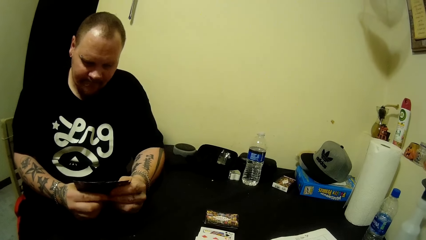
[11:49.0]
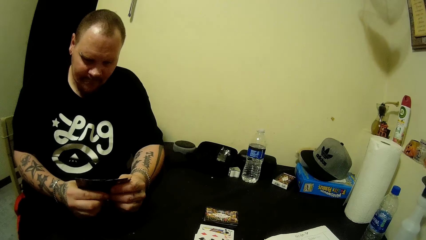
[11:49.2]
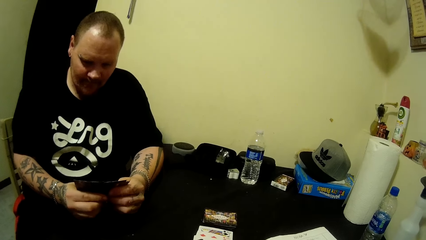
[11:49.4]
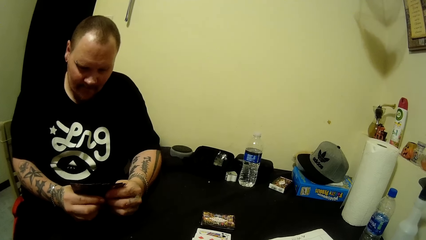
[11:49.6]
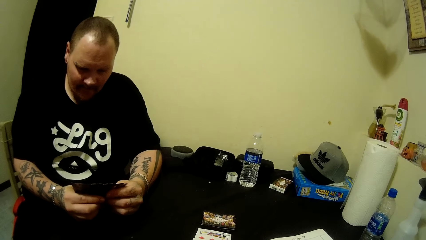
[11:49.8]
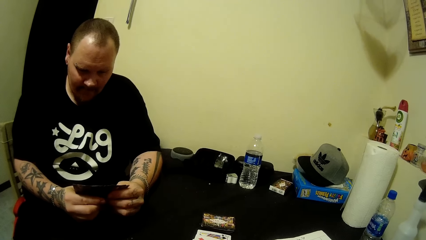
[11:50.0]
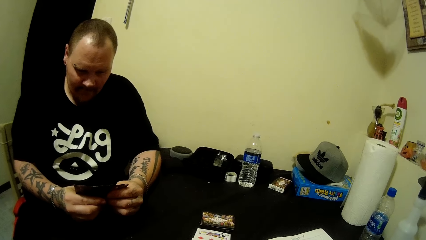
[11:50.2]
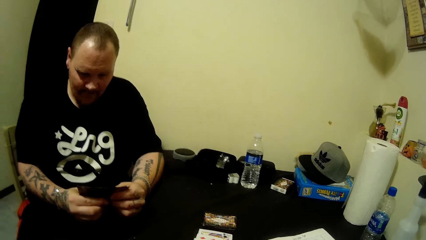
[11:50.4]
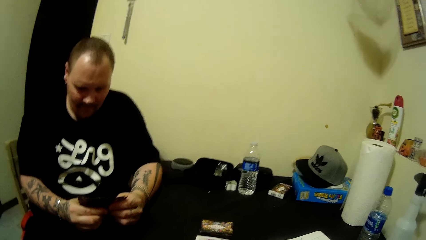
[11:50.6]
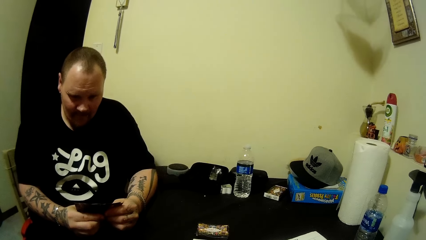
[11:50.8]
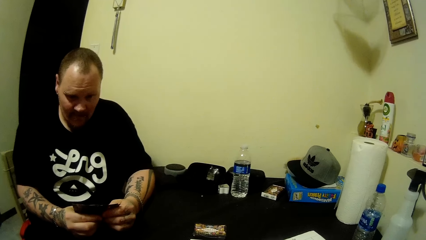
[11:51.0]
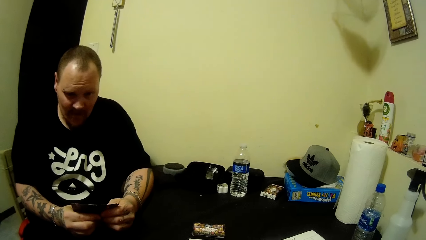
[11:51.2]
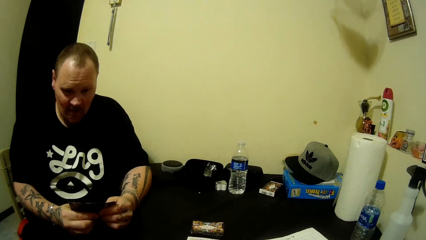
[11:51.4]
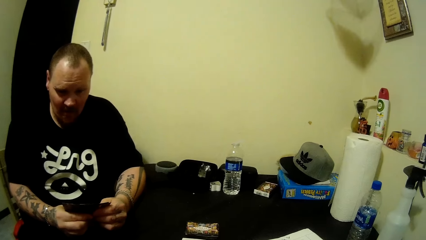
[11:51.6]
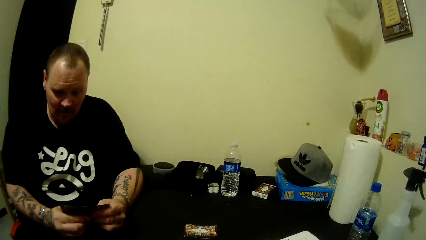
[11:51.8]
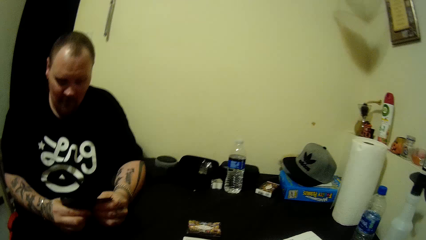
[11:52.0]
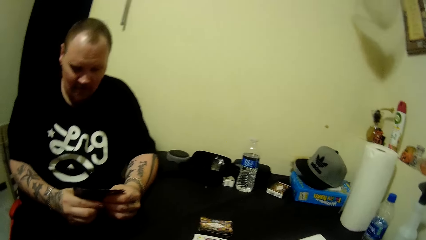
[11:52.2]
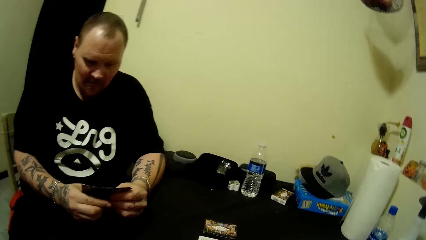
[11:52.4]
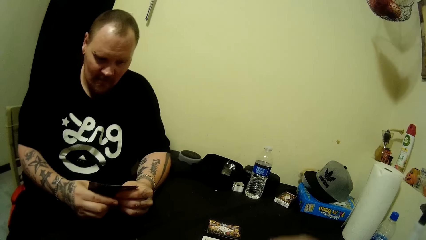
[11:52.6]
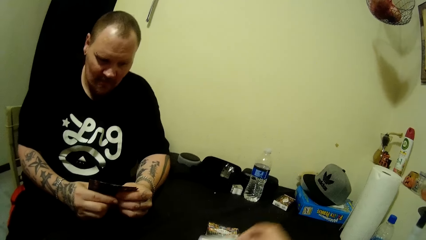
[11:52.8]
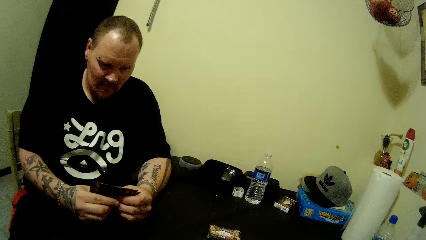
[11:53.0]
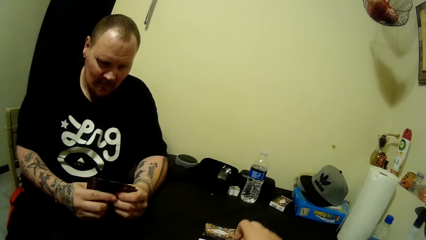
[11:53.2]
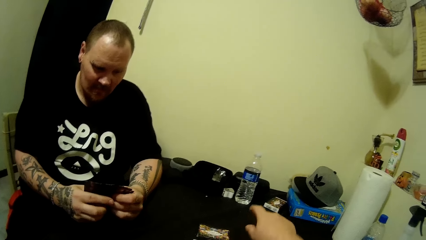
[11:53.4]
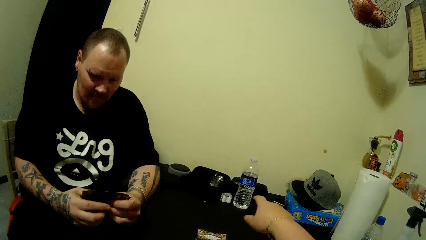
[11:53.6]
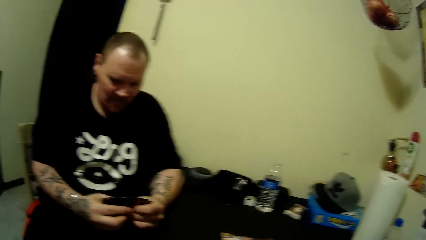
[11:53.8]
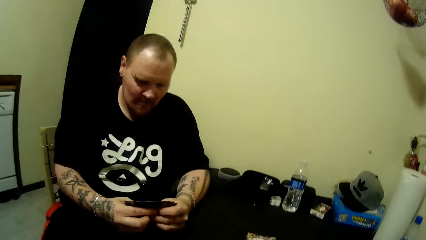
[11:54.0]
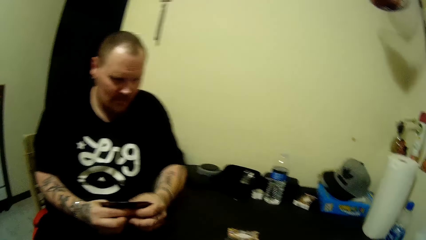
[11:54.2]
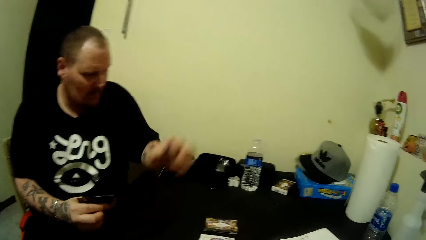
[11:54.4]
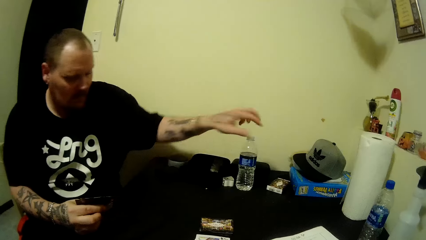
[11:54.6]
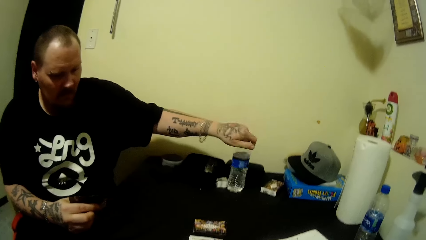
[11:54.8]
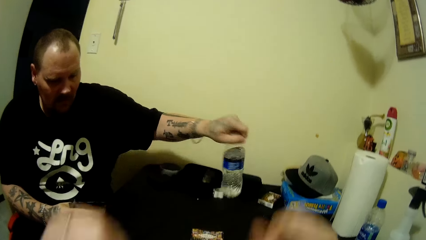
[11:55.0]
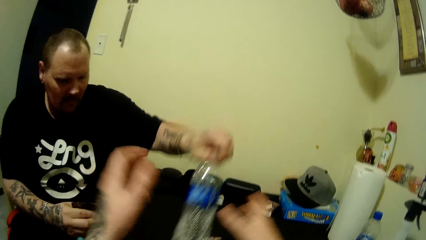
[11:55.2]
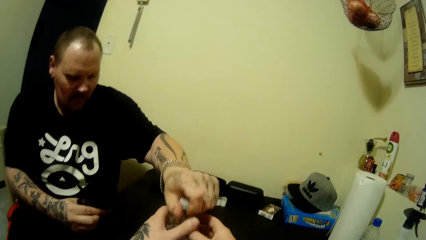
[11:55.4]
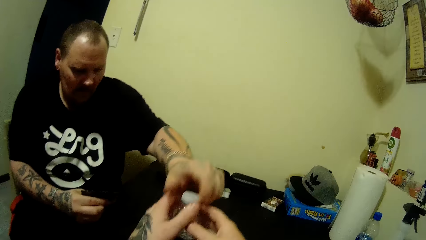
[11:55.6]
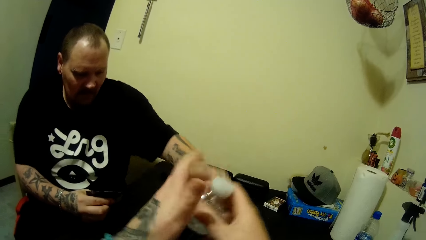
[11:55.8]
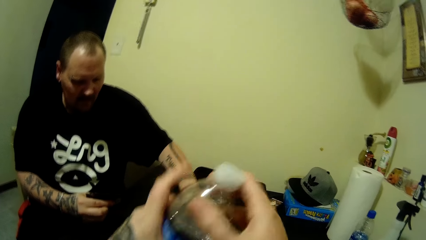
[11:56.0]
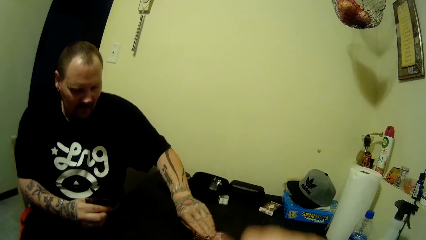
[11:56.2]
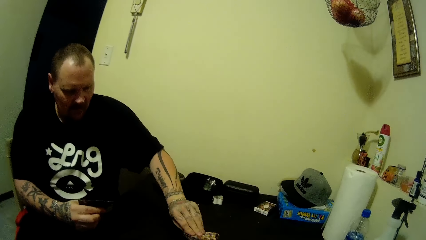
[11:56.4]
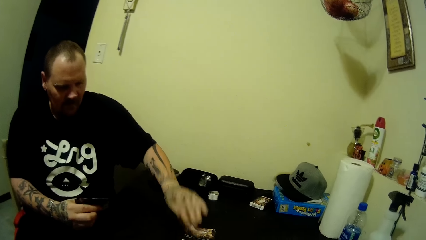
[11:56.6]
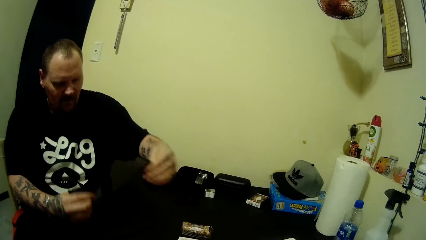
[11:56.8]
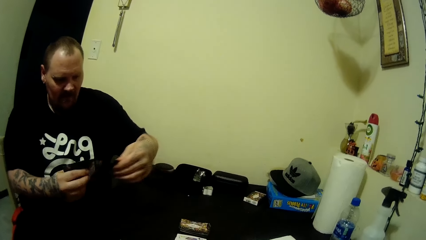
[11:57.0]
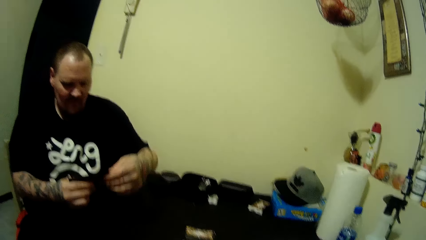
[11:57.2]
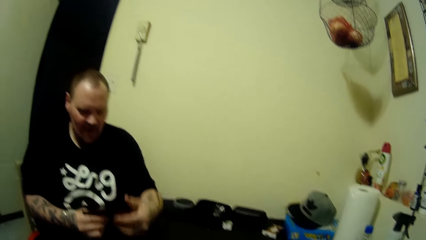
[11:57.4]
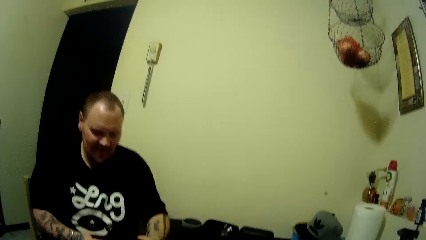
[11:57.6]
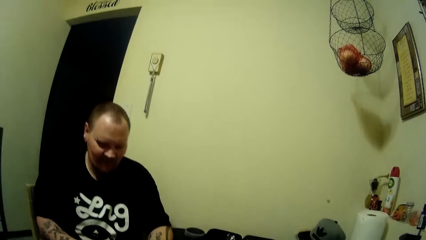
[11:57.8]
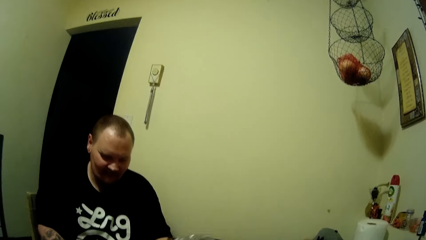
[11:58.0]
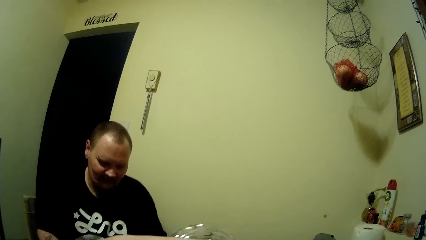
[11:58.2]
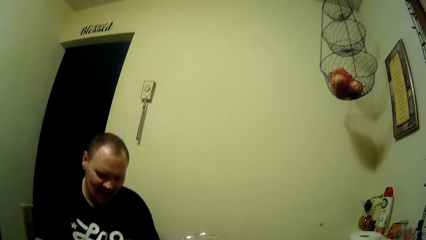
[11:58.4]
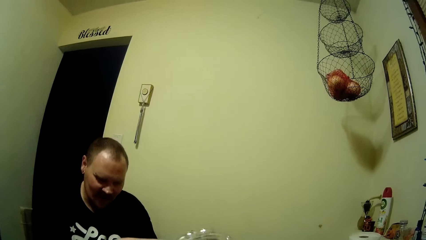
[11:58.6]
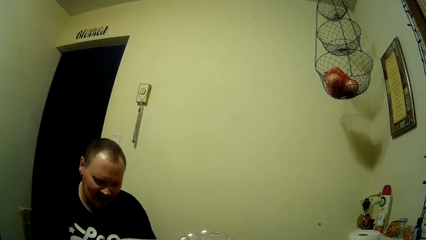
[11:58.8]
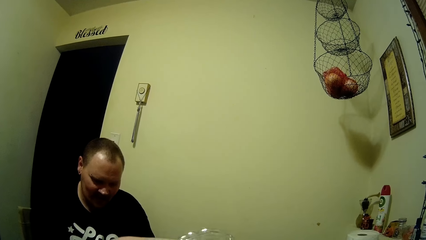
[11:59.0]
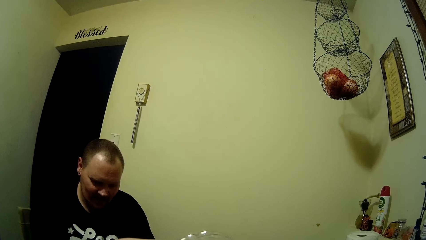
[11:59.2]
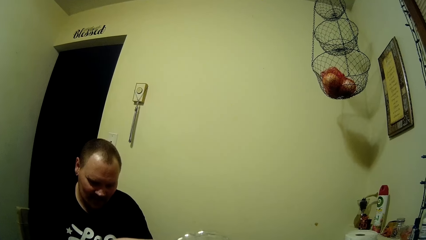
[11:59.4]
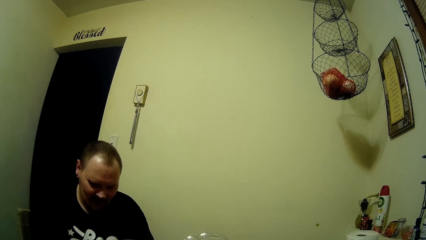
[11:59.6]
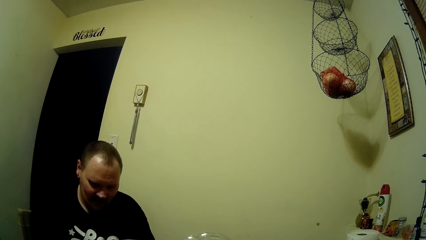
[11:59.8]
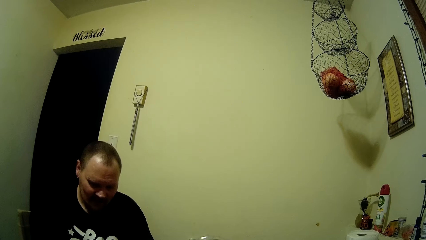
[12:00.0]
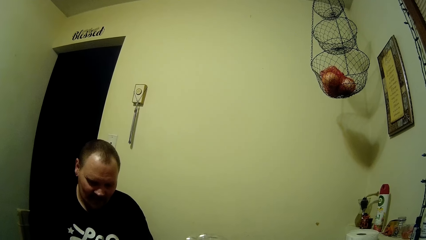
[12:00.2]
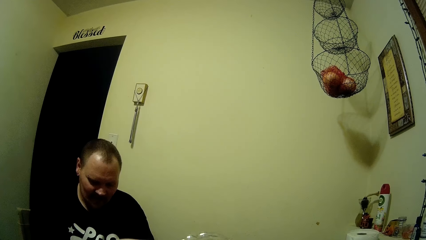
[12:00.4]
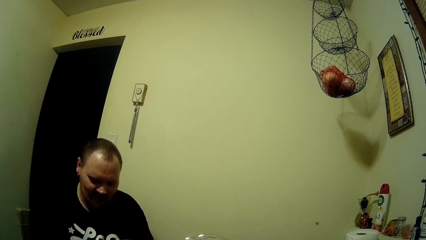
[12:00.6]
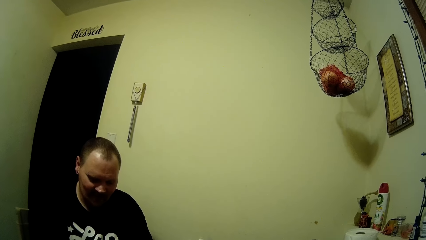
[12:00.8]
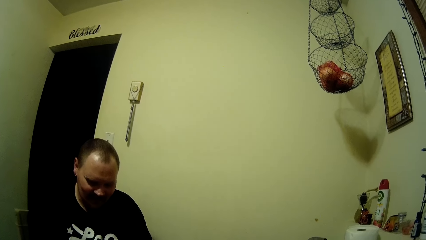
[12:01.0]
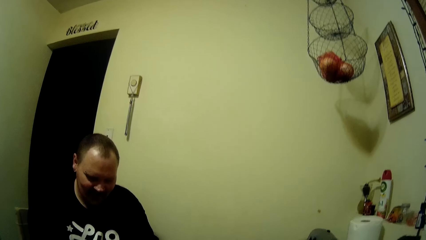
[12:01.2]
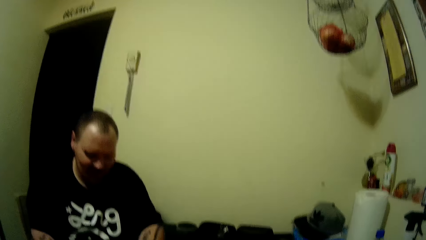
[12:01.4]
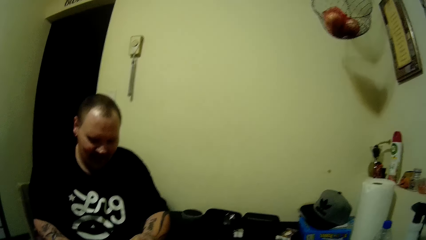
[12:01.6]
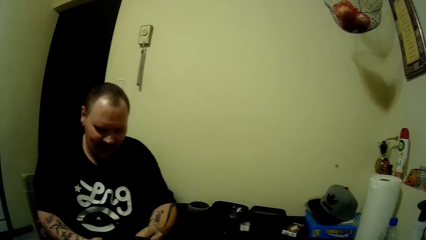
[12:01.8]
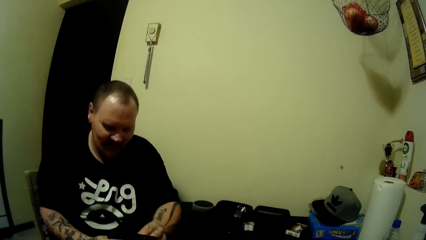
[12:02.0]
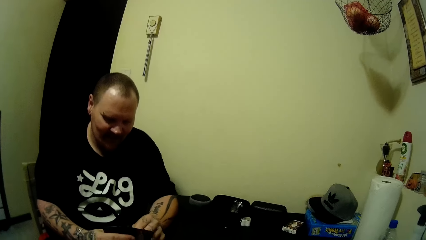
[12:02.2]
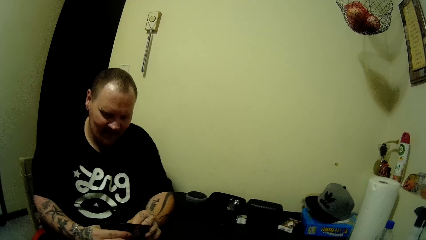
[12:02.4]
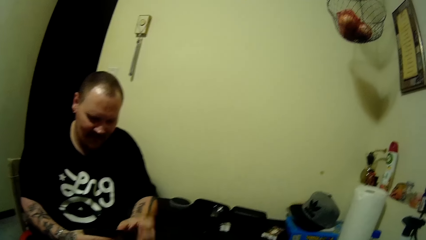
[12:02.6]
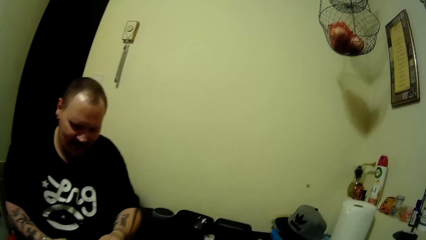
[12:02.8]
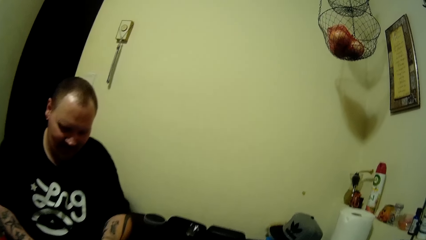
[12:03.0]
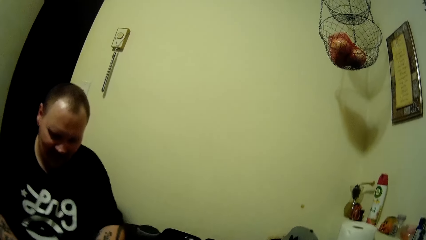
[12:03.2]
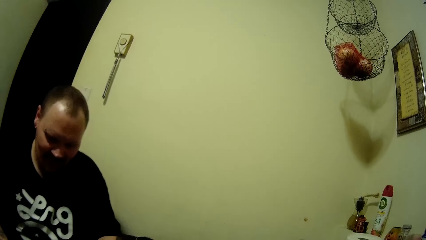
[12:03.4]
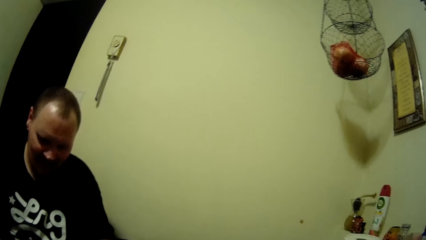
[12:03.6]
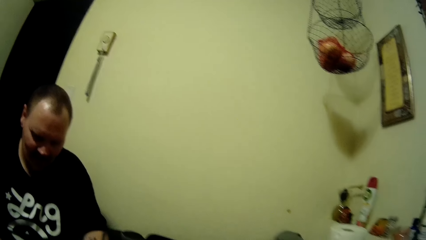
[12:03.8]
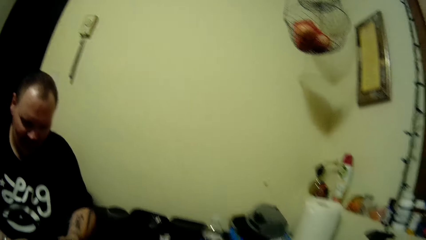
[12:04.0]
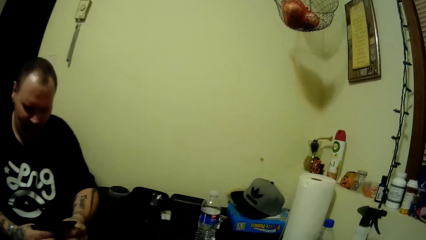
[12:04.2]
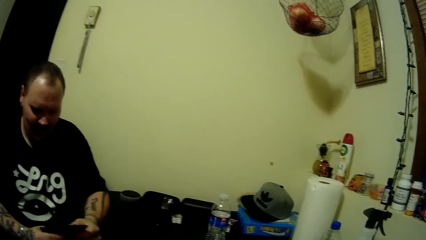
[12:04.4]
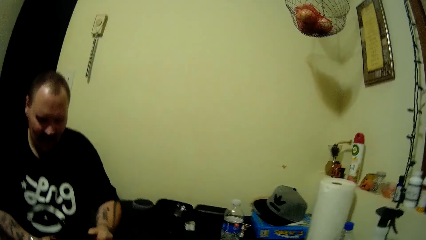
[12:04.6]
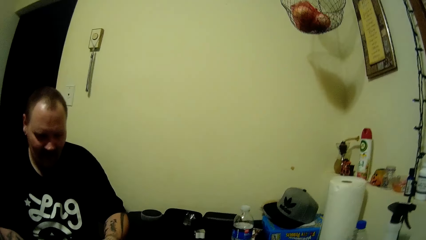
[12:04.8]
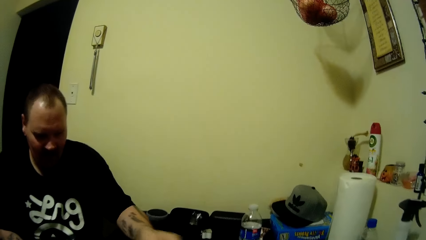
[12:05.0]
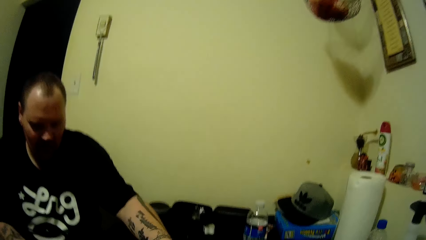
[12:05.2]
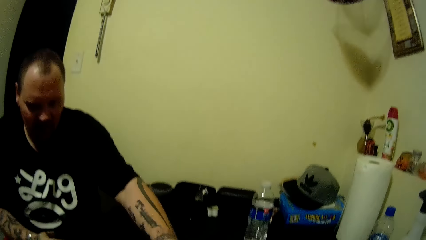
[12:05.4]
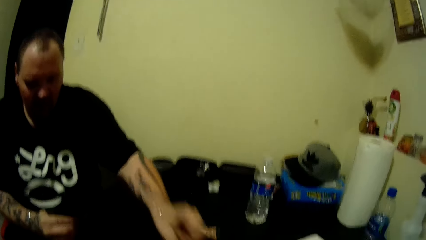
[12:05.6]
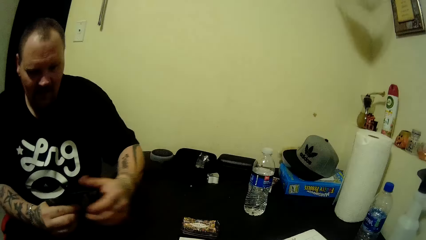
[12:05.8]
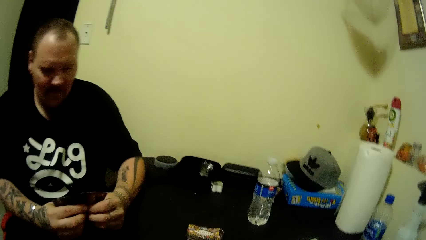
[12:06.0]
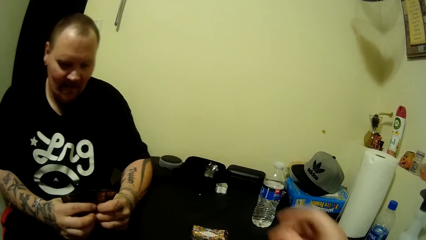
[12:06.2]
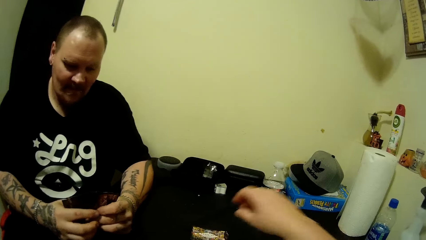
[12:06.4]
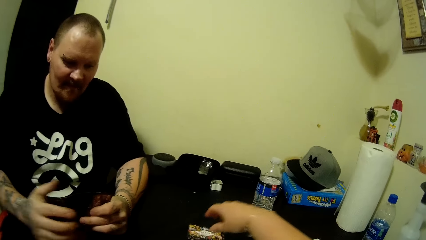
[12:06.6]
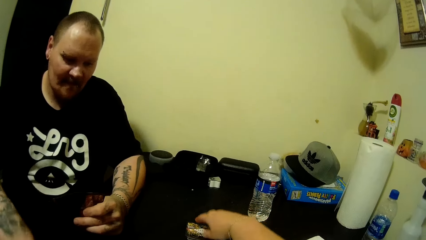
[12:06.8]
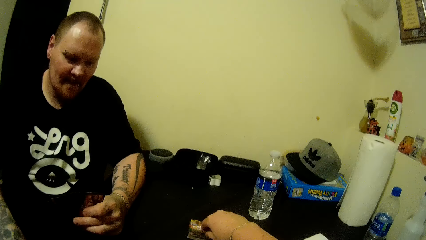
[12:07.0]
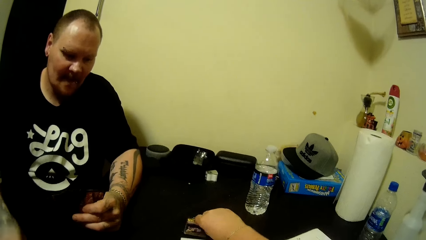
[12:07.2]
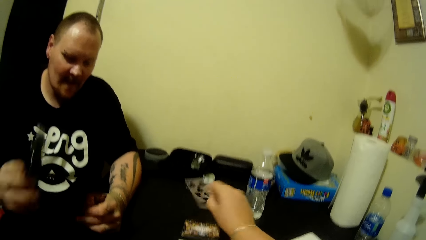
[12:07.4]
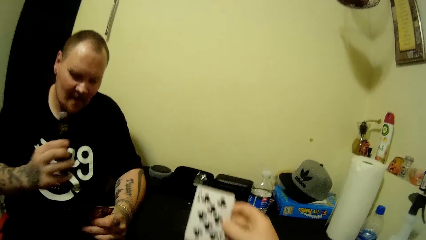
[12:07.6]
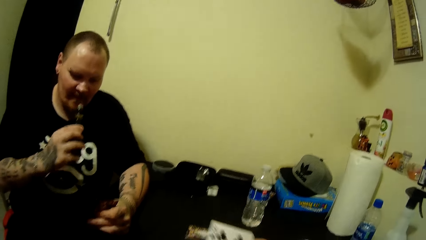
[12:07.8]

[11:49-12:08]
The camera wearer drops a card on the table with her right hand. She points at a bottle of water. A man picks up the bottle with water. The camera wearer collects the container of water from the man. The man hands the camera wearer the bottle of water. The man picks up a card. The camera wearer opens the bottle lid. She drinks the water. She closes the bottle with its lid. She places the bottle of water on the table. The man drops a card on the table with his left hand. The camera wearer picks up a card from the table with her right hand. The man picks up a vape pen from the table with his right hand.
